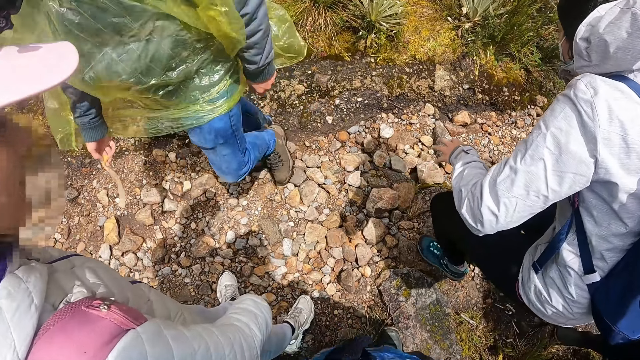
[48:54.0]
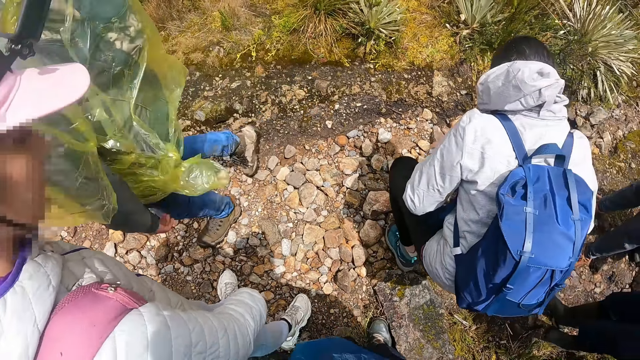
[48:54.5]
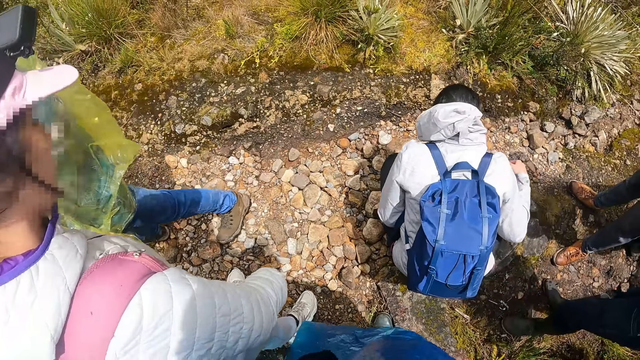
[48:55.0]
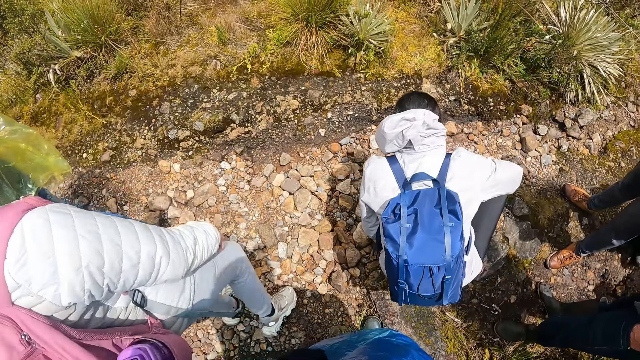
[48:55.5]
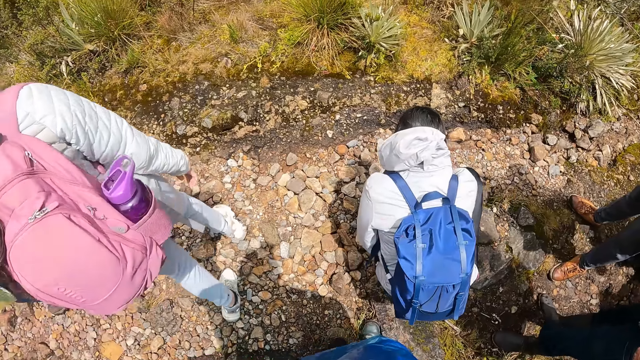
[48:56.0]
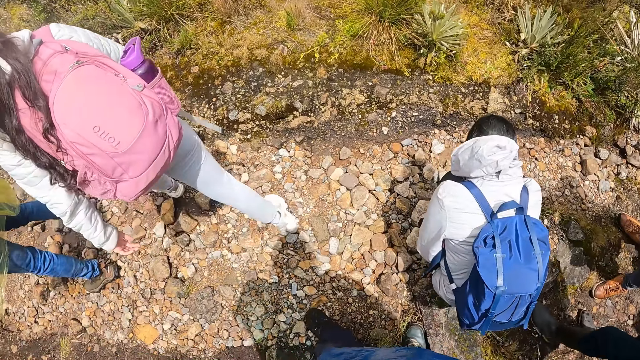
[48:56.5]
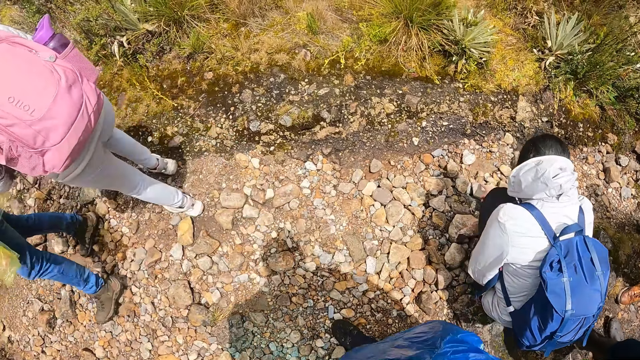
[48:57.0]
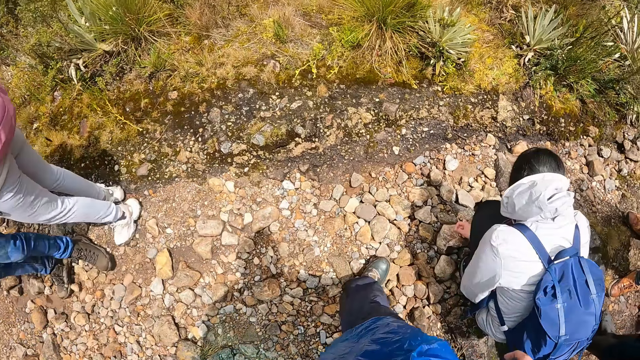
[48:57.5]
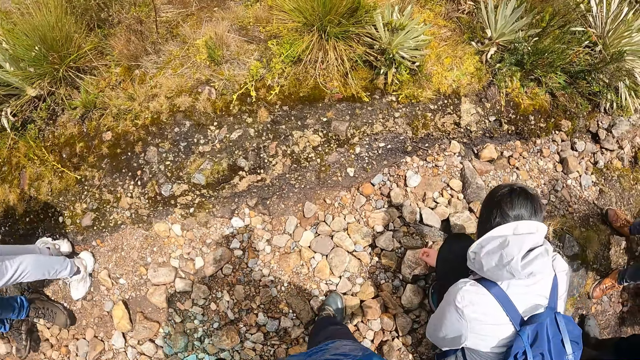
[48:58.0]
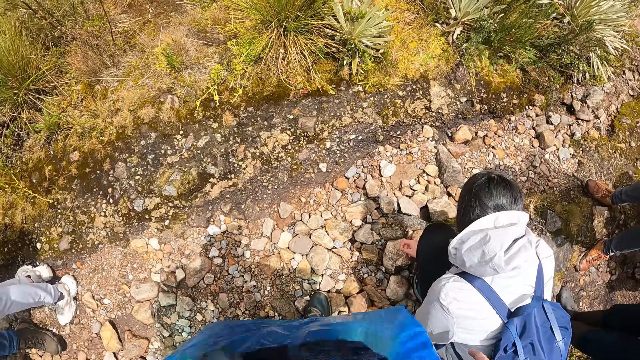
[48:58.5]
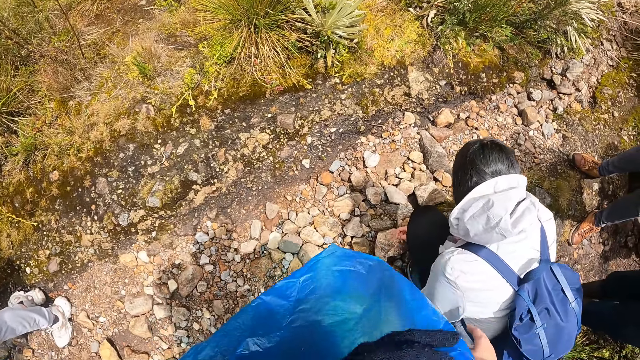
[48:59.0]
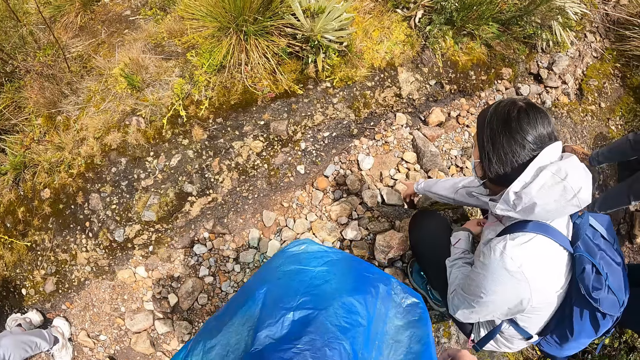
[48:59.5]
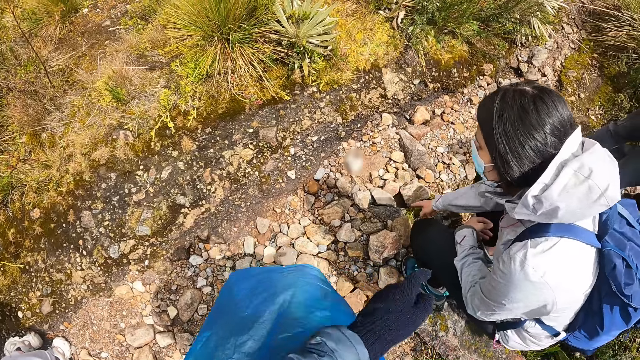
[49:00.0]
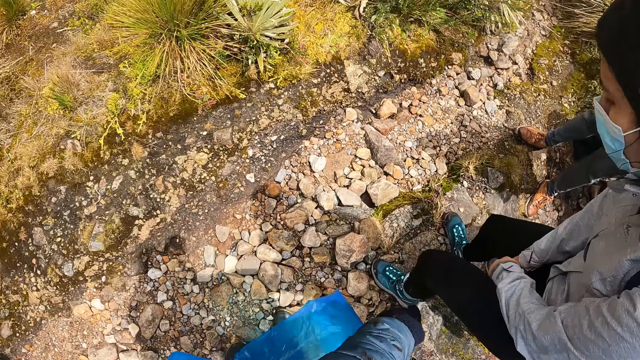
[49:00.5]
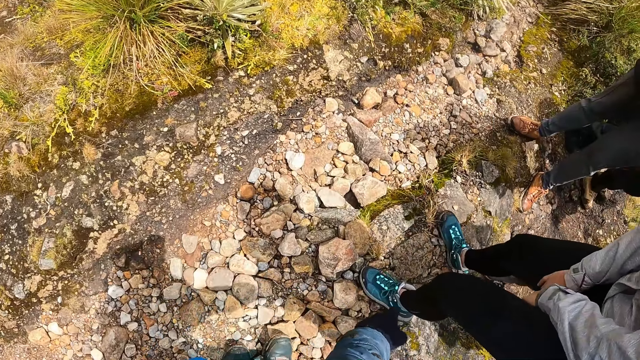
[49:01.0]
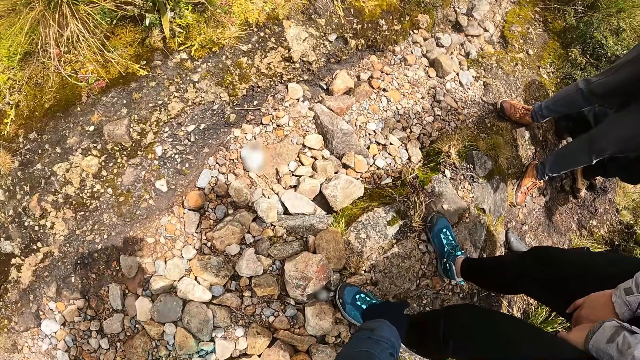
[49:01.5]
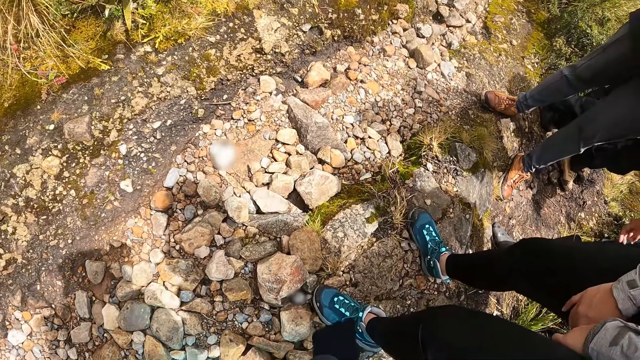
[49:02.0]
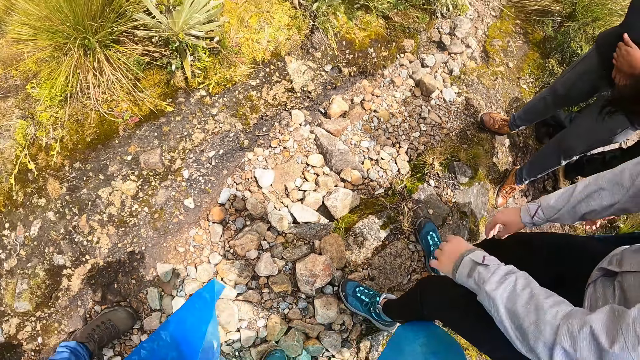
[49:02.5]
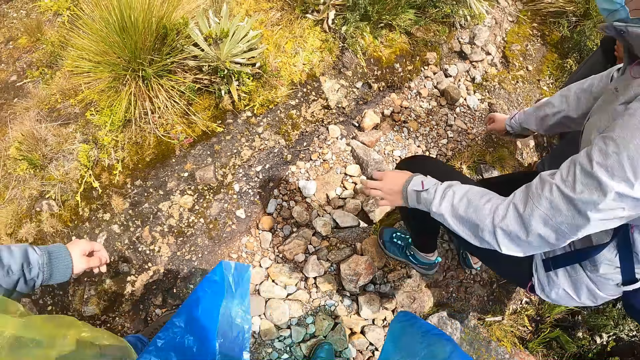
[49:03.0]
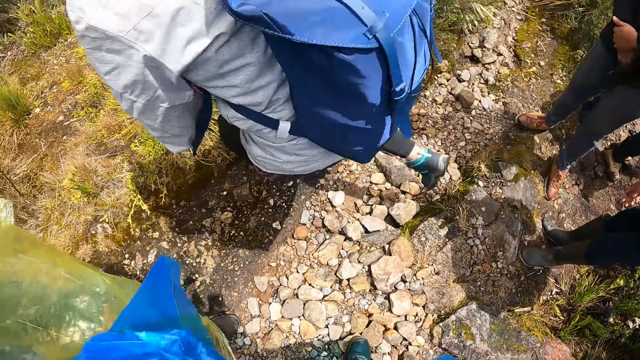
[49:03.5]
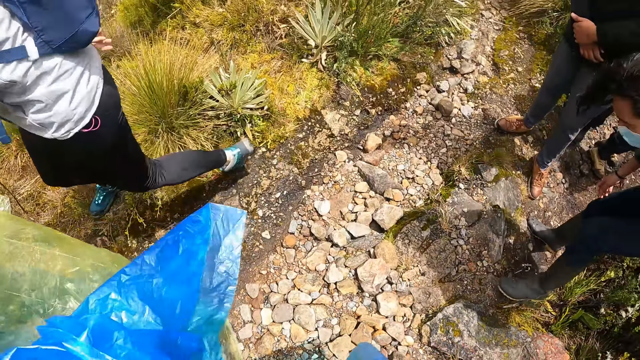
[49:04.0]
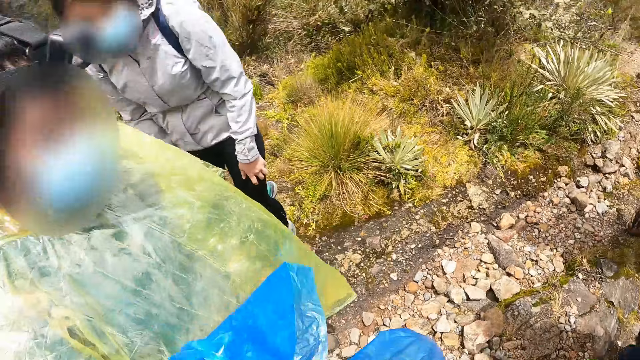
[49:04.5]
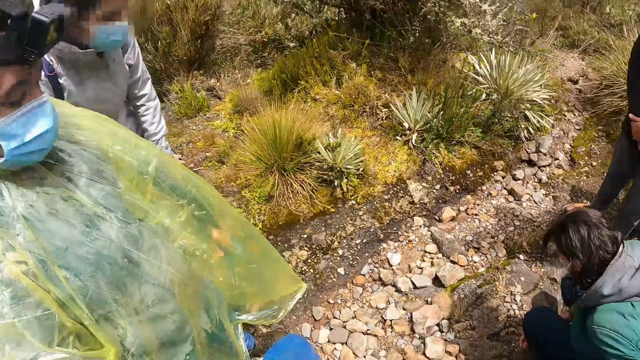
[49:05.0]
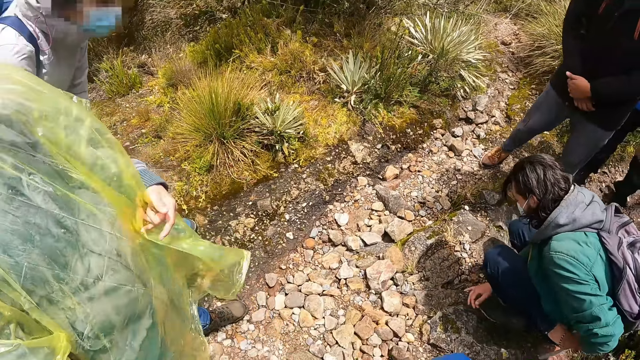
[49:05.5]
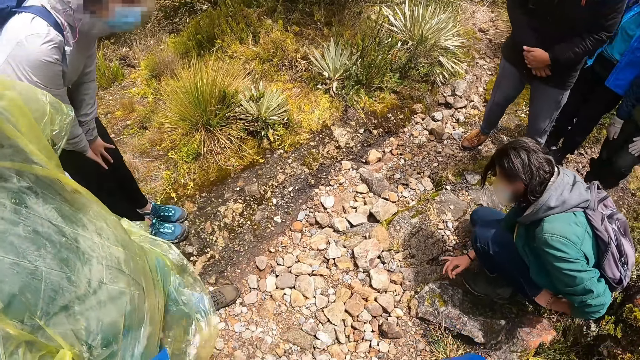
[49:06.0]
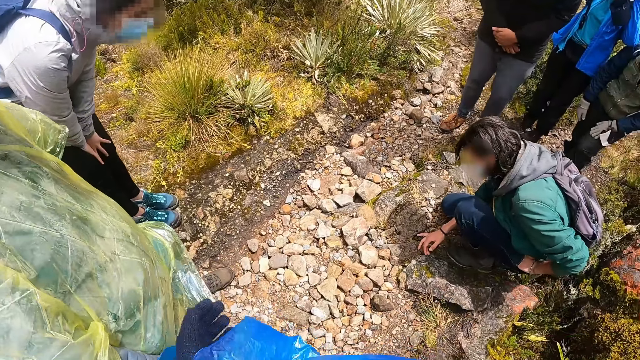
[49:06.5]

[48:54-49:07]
A person squats down. The person points at something. The camera wearer points at a rock. They look around the ground.
